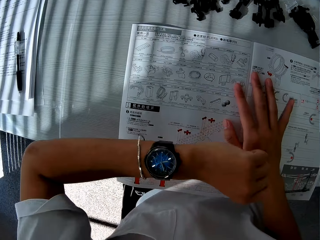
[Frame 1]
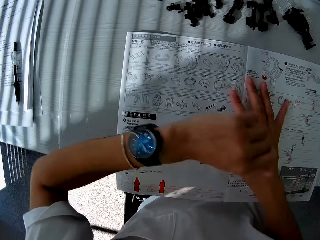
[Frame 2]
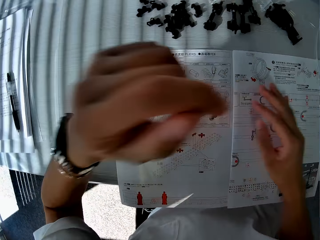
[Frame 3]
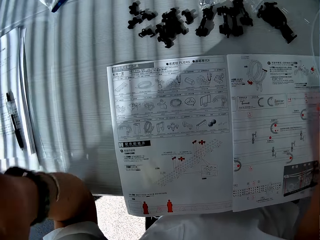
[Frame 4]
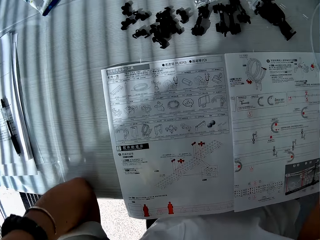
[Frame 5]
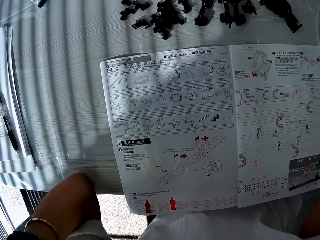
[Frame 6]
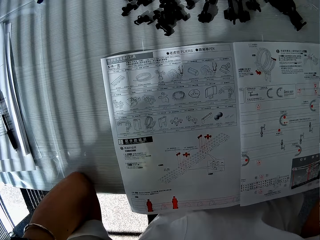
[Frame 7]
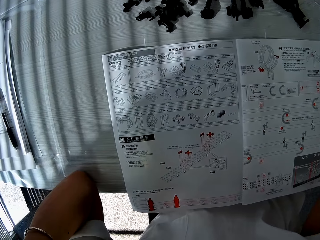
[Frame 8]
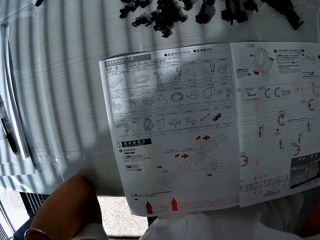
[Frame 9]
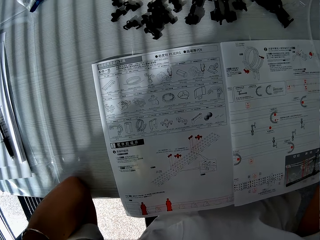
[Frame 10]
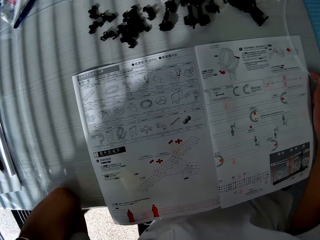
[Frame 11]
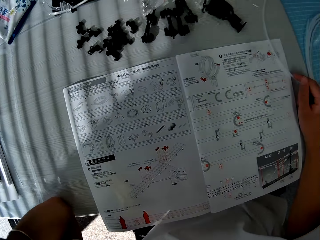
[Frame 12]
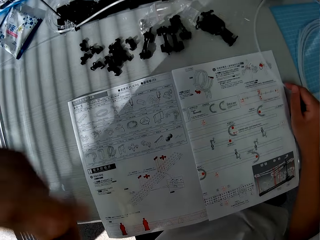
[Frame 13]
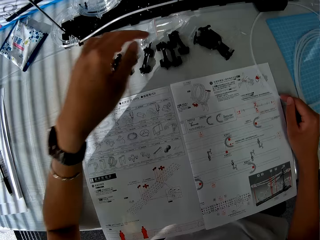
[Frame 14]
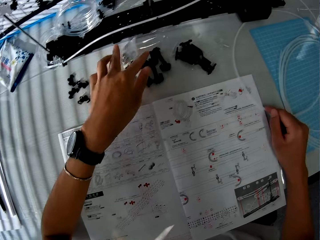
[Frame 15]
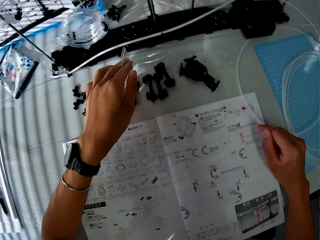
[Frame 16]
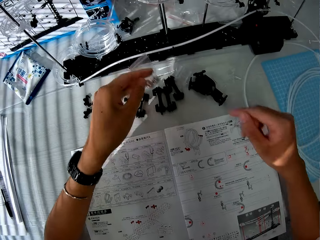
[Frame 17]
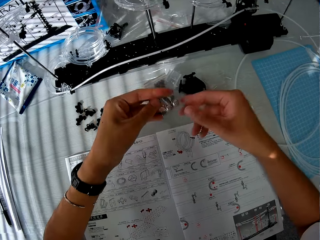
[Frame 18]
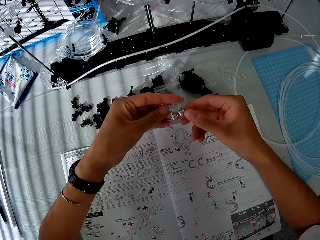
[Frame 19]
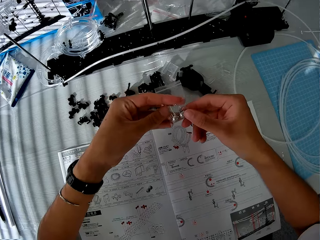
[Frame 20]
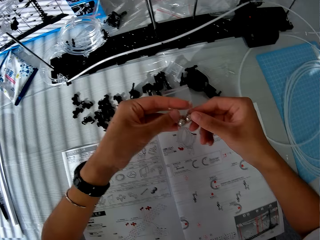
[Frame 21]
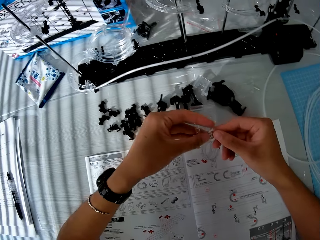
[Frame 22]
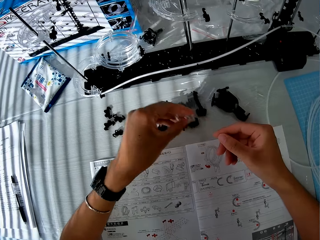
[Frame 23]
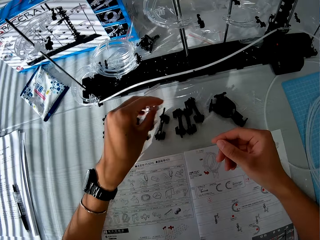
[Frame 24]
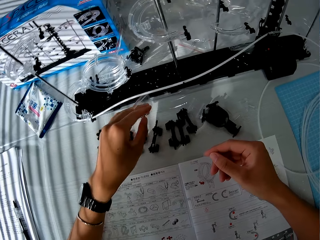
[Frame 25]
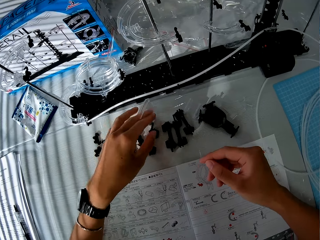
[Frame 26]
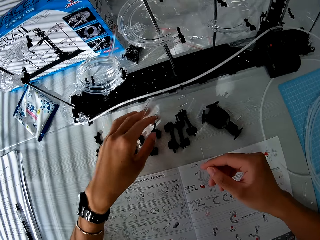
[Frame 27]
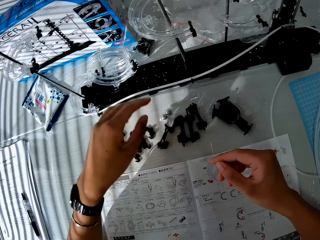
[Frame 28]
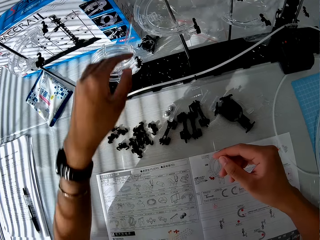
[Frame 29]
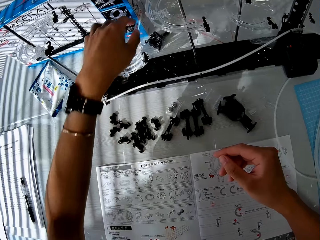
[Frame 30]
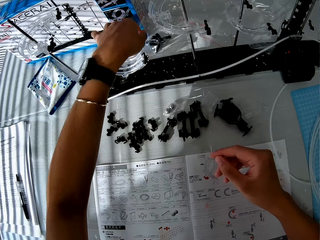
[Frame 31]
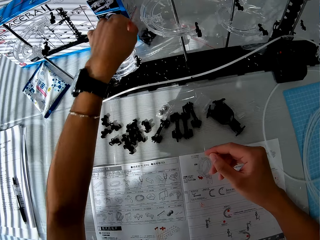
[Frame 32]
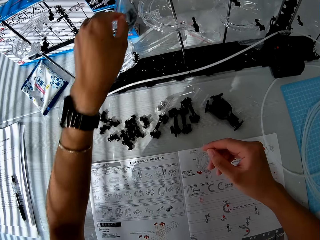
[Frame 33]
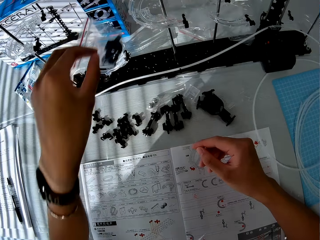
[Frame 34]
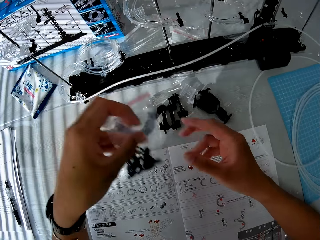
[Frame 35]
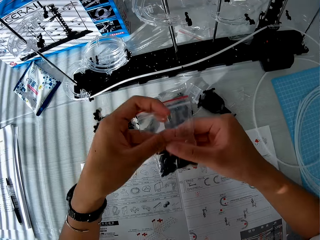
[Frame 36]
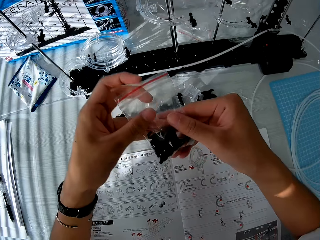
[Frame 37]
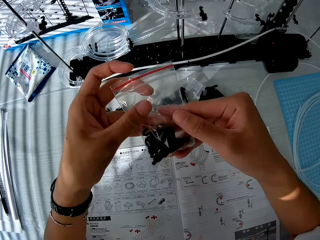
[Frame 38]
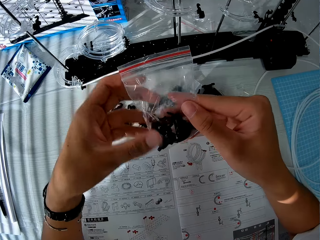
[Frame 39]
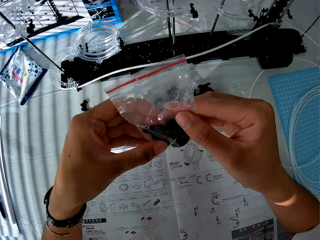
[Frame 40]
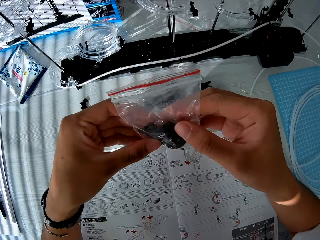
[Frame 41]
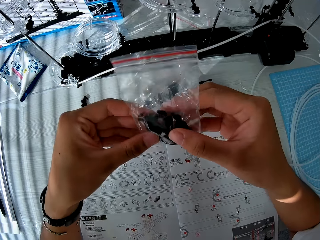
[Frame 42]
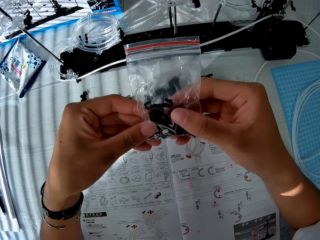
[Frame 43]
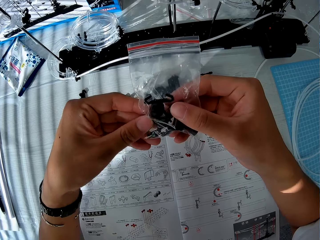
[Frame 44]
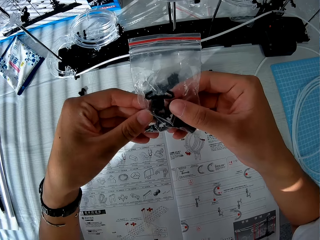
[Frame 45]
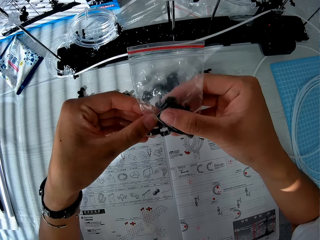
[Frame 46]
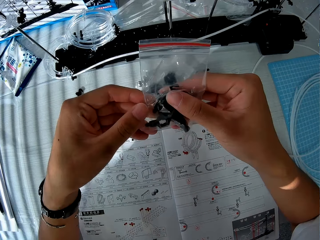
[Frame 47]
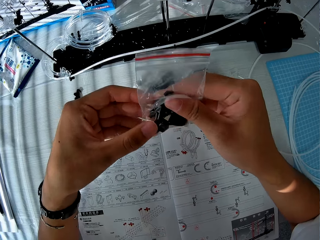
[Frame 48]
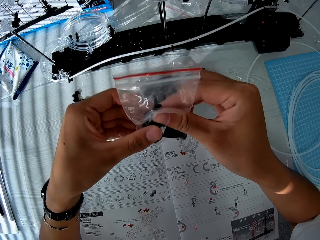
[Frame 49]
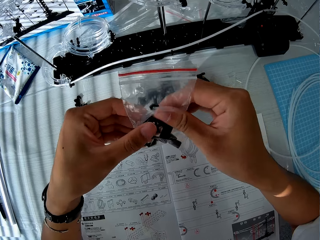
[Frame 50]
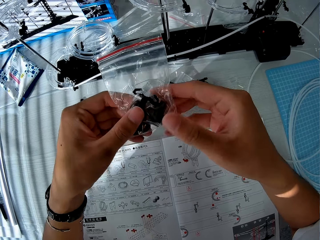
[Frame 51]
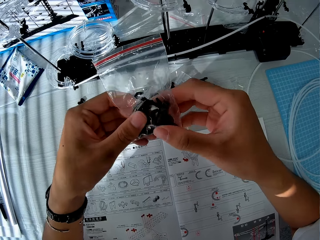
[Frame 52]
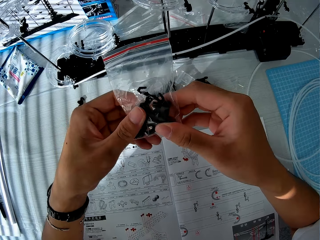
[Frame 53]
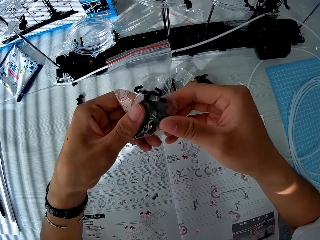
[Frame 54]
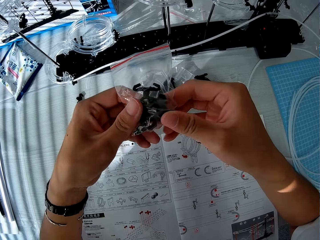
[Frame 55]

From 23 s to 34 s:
The camera wearer looks at his watch. He raises his left hand. He holds the glasses. He picks up a nylon from the table. He looks at the nylon. He drops the nylon on the table. He picks up another nylon from the table. He looks at the nylon.

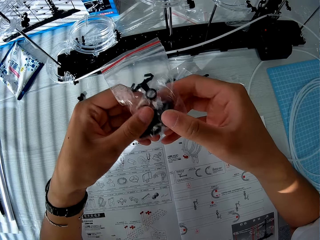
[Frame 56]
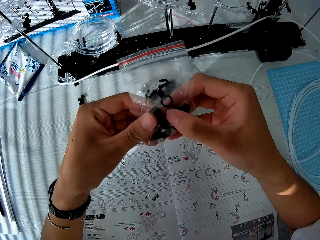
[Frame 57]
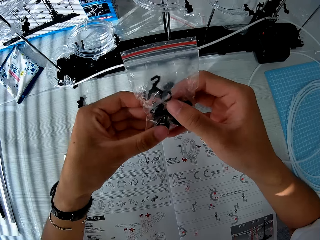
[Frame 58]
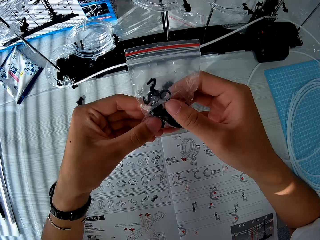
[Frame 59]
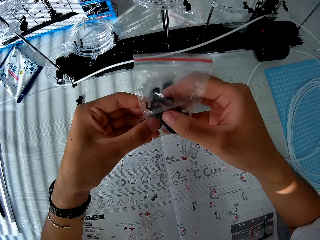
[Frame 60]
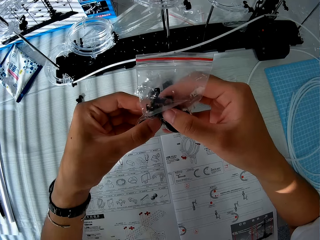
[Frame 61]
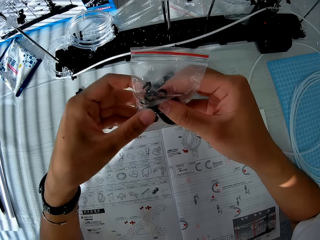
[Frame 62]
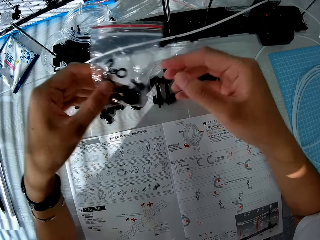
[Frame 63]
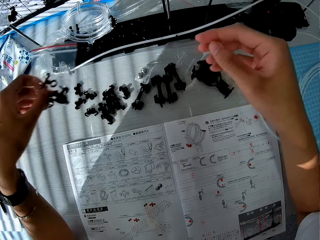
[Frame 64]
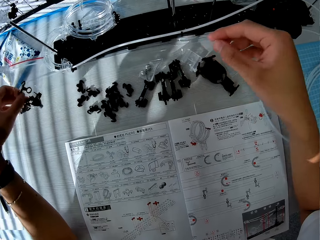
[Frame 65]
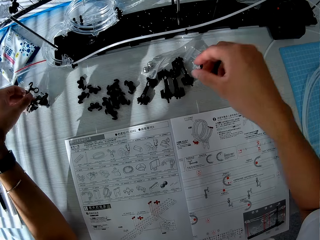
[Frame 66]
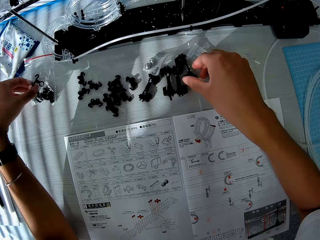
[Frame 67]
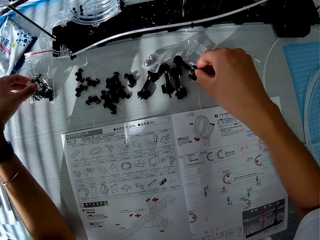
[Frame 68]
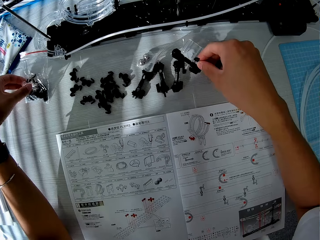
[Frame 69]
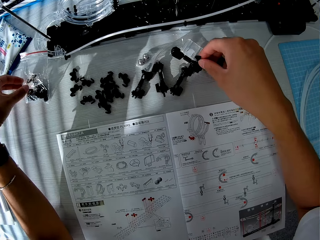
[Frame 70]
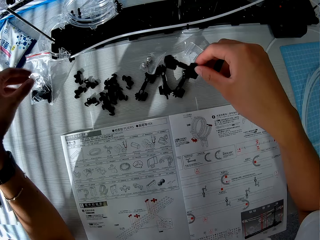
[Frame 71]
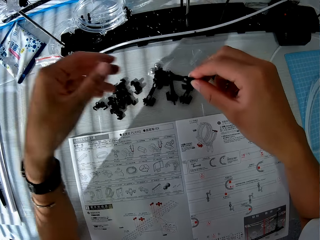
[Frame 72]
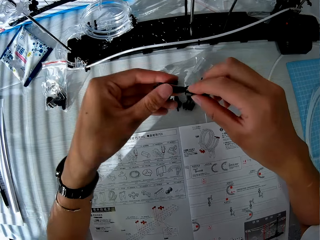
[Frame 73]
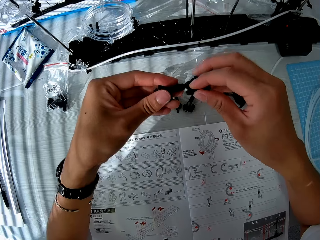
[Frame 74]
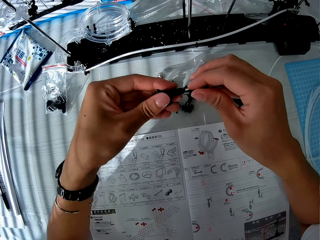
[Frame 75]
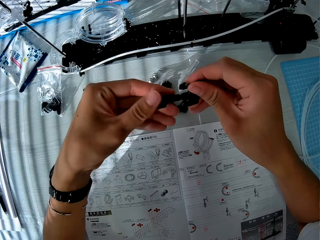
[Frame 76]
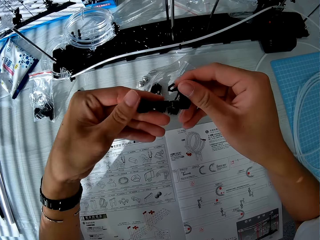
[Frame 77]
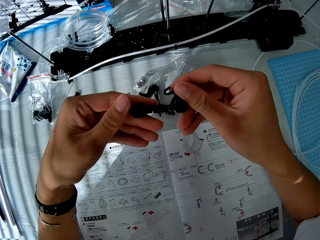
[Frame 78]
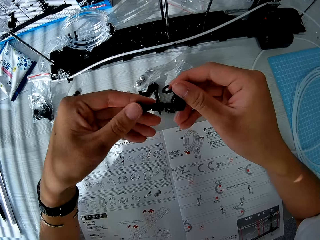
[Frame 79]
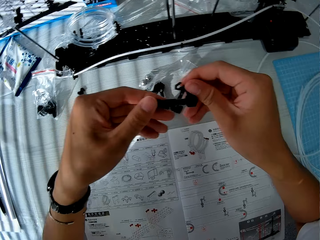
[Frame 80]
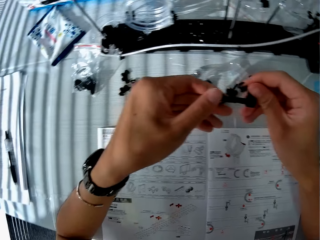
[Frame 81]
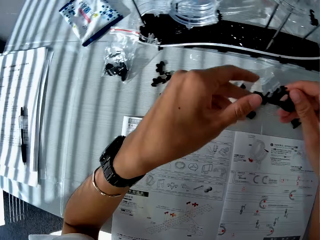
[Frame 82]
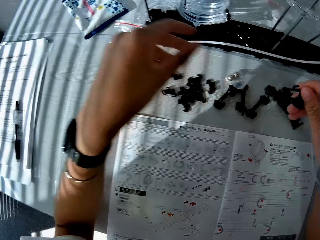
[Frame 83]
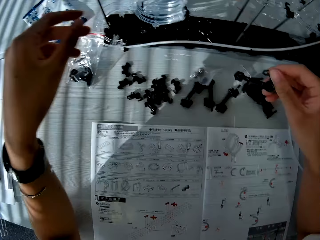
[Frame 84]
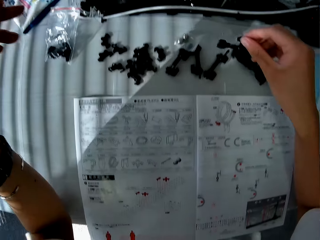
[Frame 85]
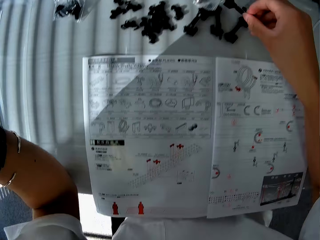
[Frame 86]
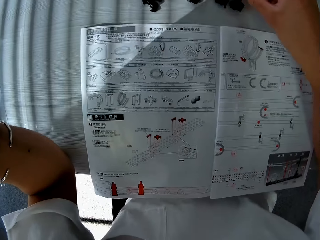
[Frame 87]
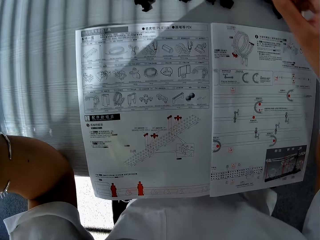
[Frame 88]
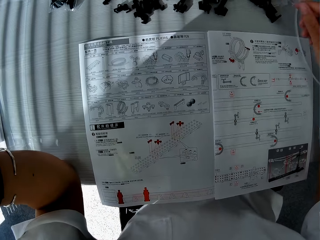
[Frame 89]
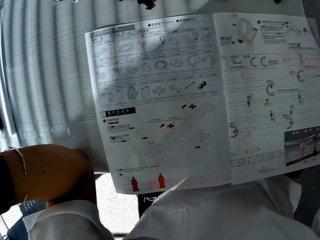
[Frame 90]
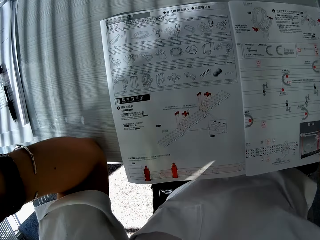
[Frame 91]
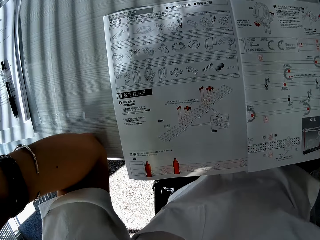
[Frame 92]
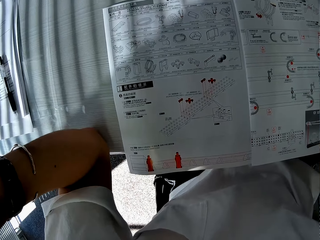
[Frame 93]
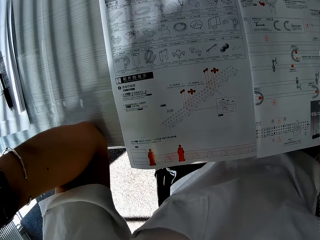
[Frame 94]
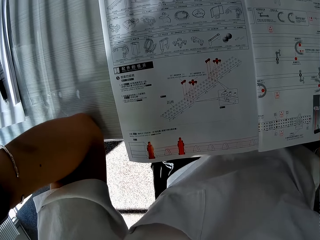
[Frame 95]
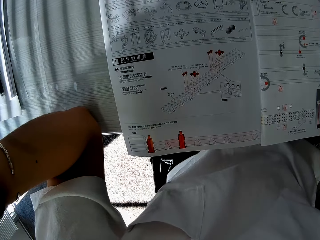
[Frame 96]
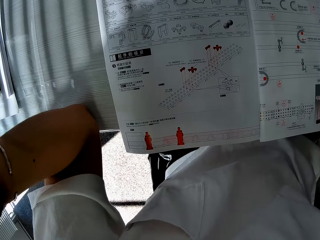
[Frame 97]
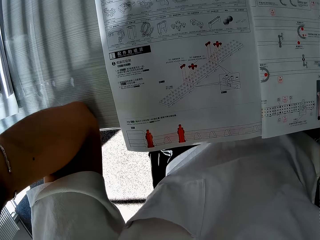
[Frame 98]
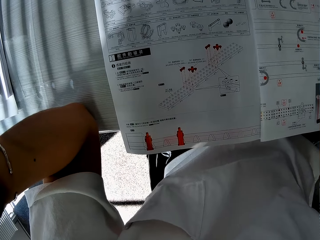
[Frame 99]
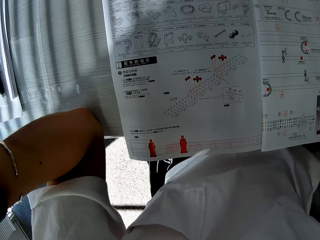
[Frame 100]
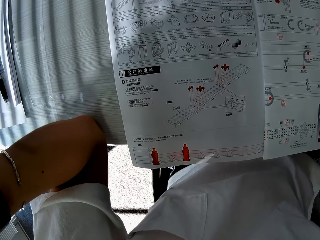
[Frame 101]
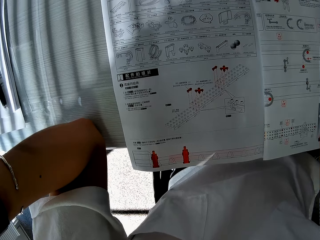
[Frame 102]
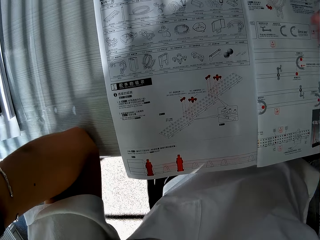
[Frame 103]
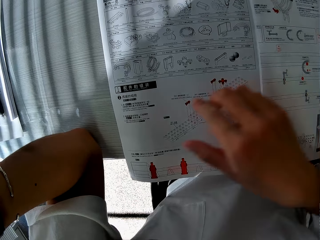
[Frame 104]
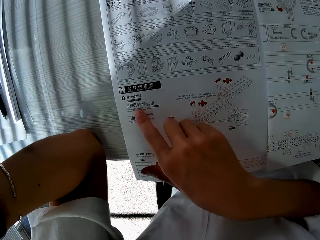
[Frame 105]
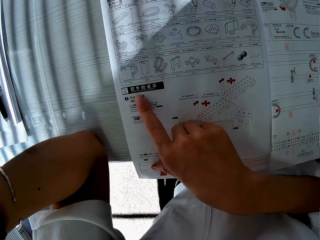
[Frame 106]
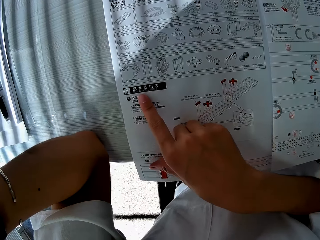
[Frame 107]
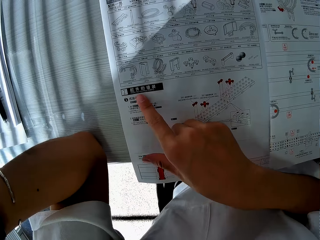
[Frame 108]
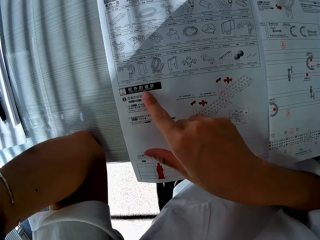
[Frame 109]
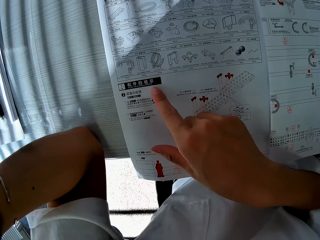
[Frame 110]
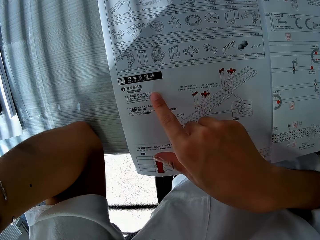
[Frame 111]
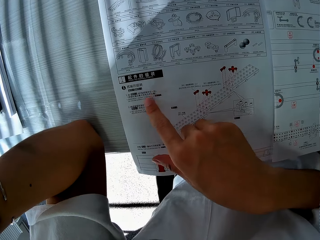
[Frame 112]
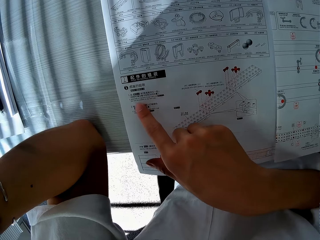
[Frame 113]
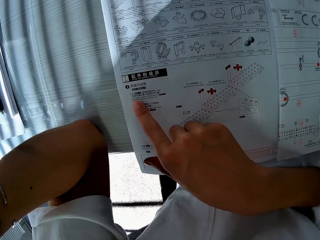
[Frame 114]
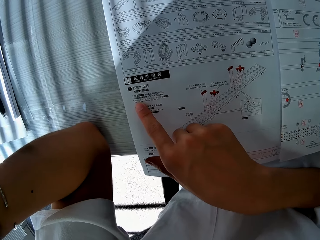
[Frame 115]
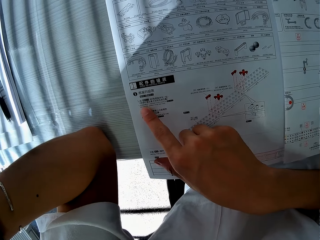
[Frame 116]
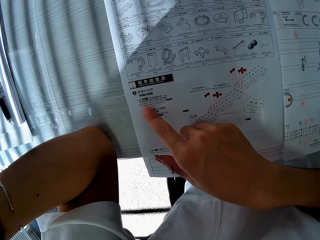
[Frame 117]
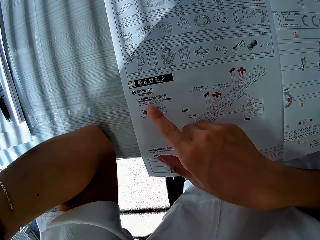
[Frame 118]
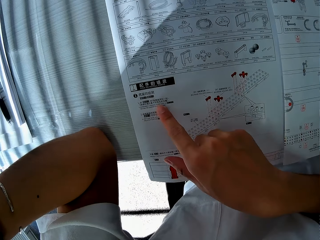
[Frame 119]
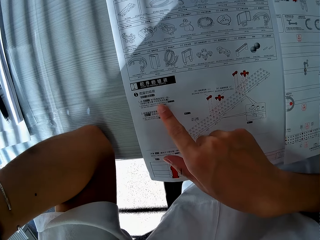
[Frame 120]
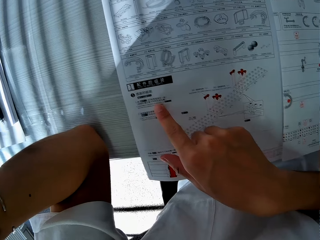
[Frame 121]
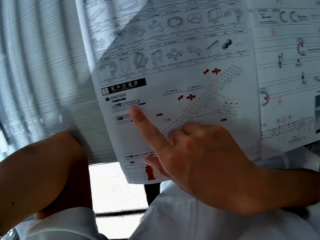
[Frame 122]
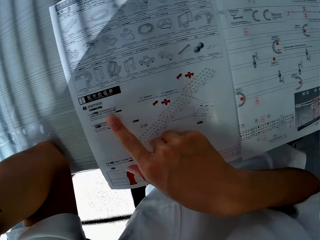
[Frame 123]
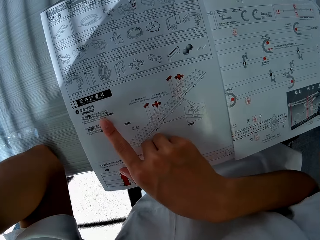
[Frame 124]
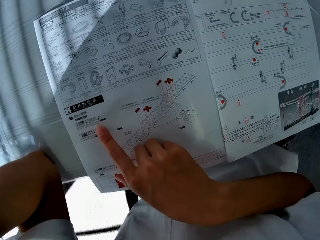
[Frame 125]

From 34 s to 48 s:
The camera wearer drops the nylon on the table. He picks up a piece from the table. He looks at the piece. He drops the piece on the table. He looks at the manual. He touches the manual with his right index finger.
